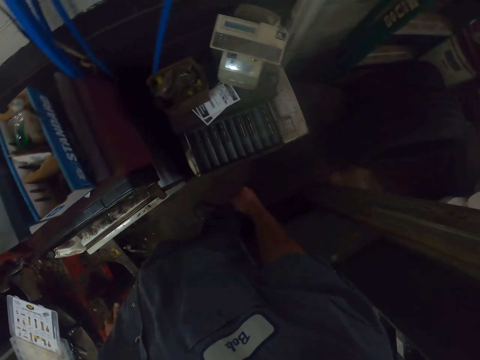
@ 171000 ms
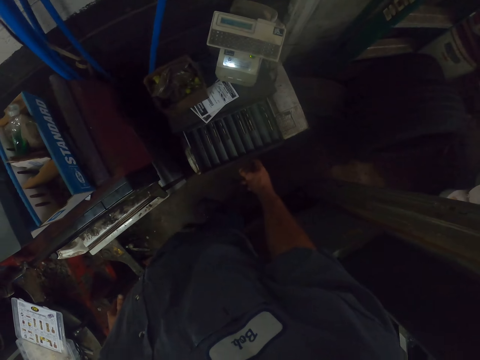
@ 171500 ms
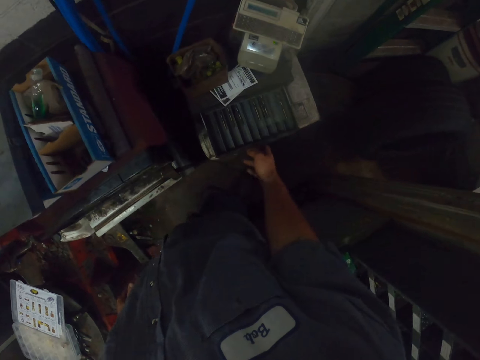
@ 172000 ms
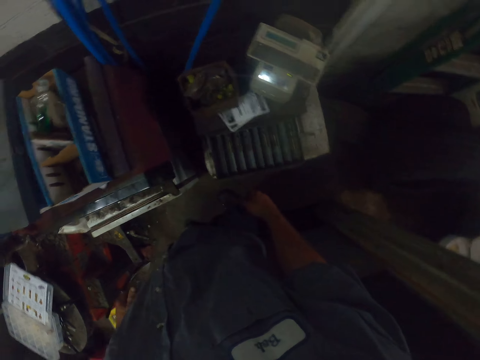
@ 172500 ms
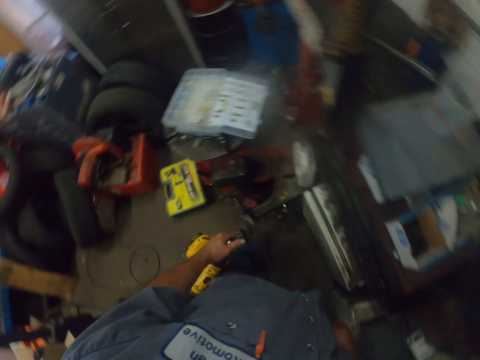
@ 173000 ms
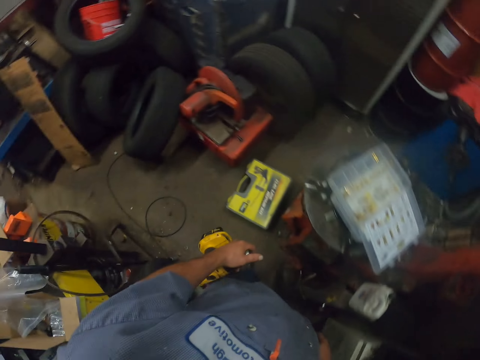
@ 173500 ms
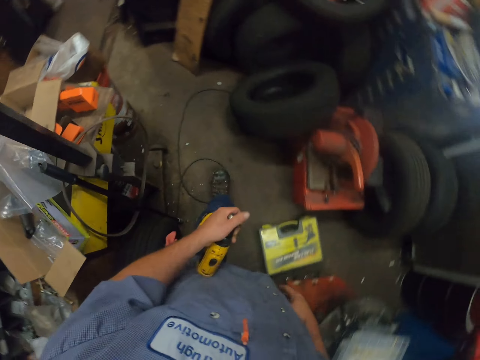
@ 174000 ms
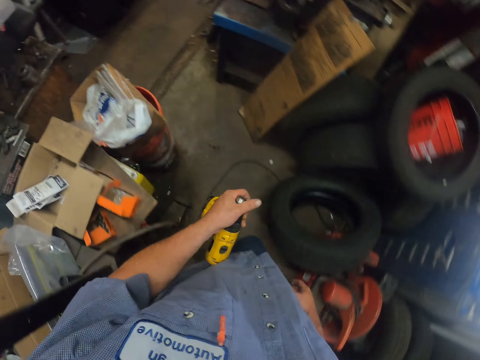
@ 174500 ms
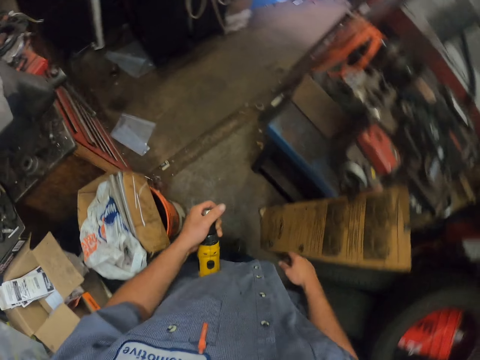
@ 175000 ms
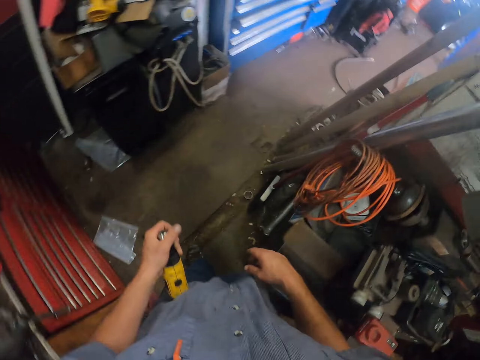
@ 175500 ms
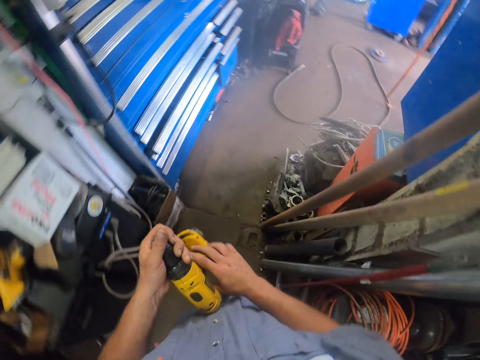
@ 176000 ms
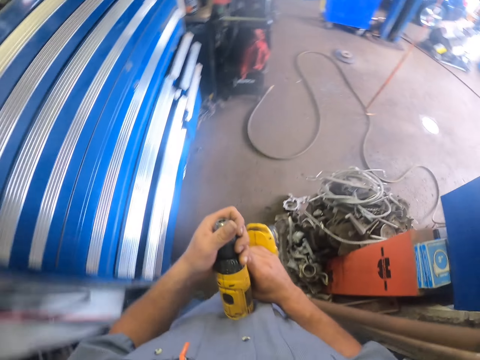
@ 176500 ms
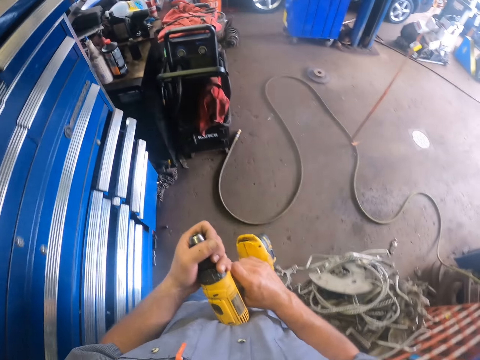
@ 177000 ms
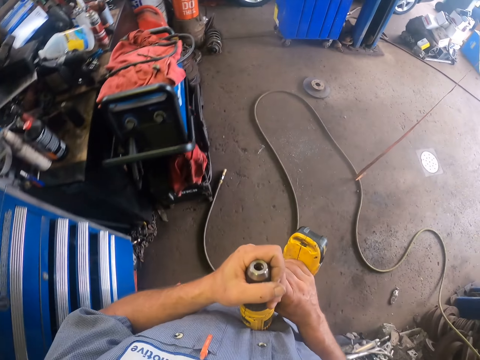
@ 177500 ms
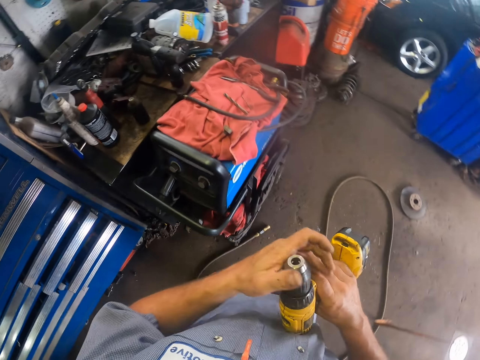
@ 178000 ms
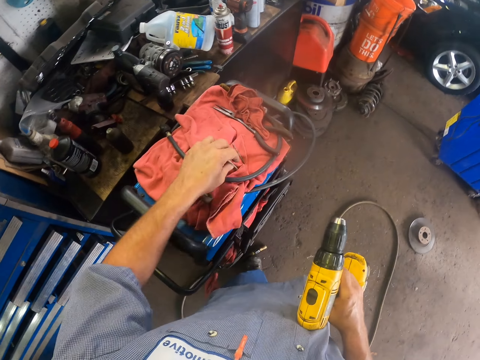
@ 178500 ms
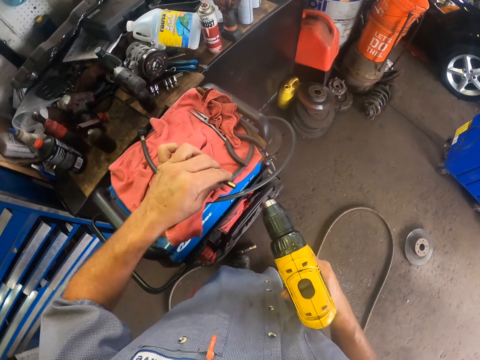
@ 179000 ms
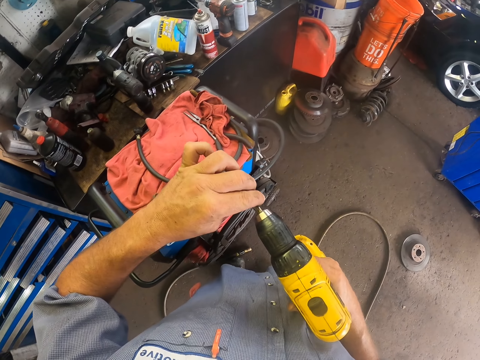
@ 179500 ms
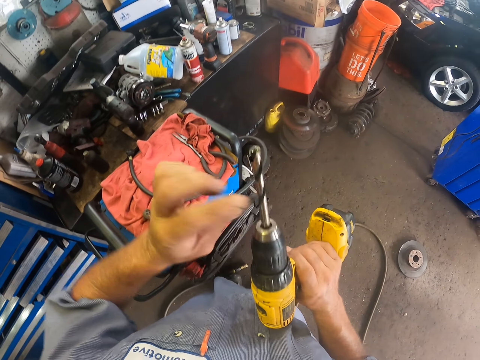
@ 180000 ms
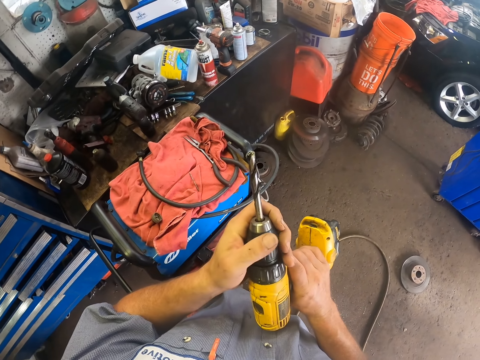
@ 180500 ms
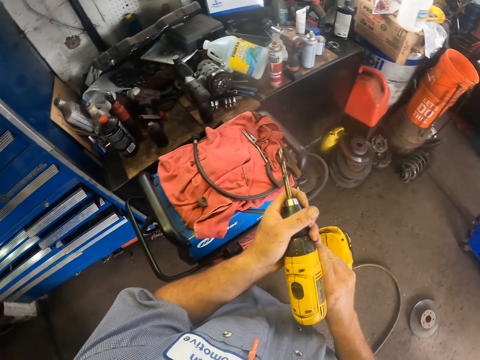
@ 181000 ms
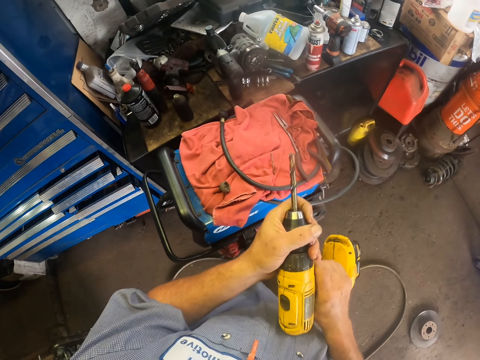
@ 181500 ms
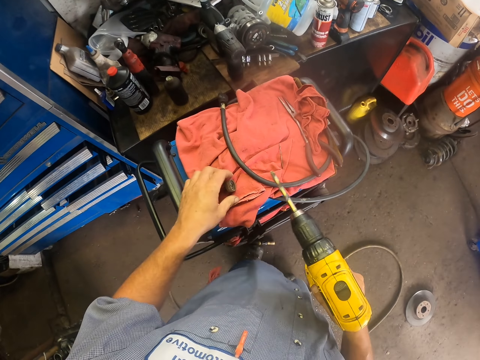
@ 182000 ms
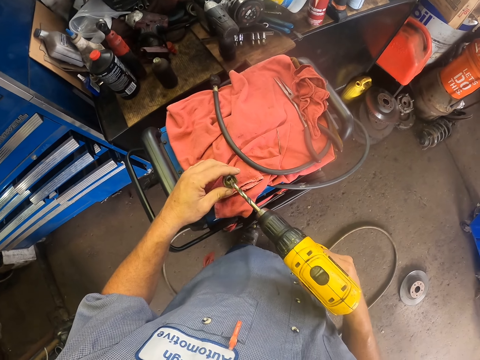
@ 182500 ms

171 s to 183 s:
The camera wearer walks around. They pick a screw and put the screw on the anchor drill.

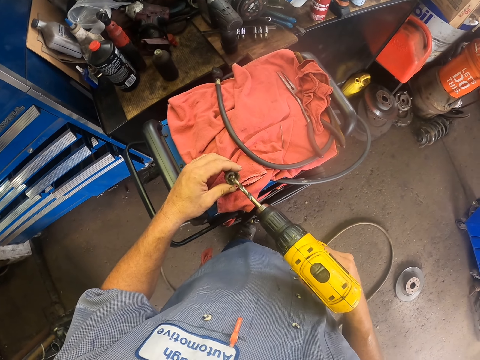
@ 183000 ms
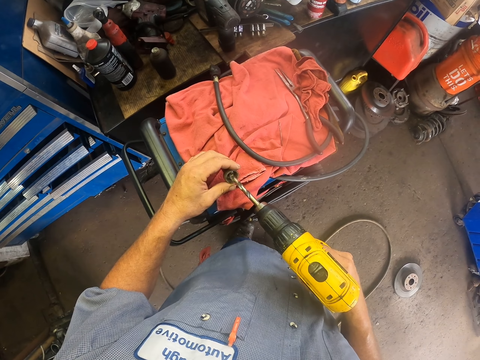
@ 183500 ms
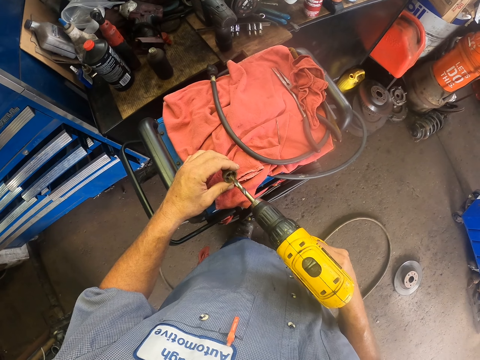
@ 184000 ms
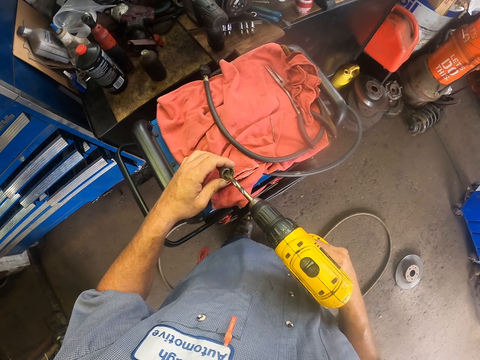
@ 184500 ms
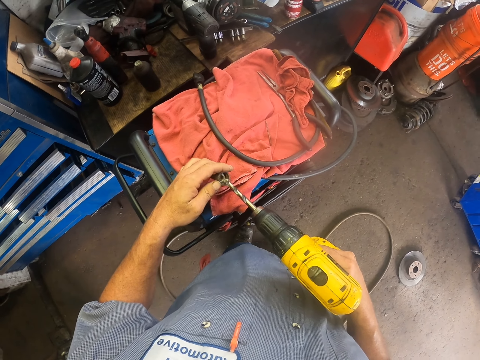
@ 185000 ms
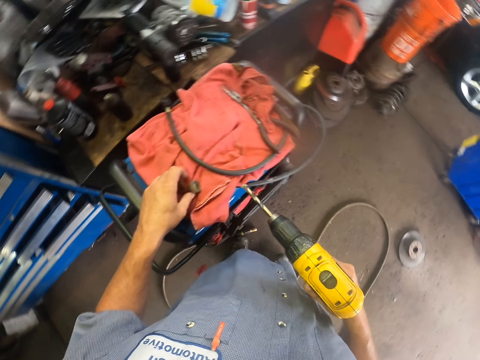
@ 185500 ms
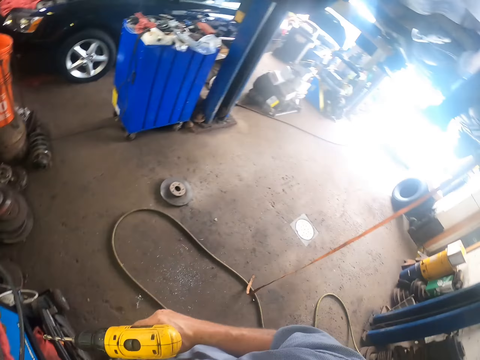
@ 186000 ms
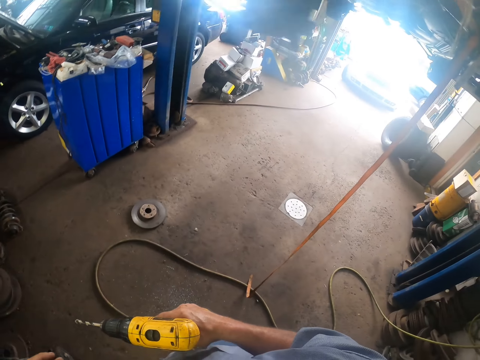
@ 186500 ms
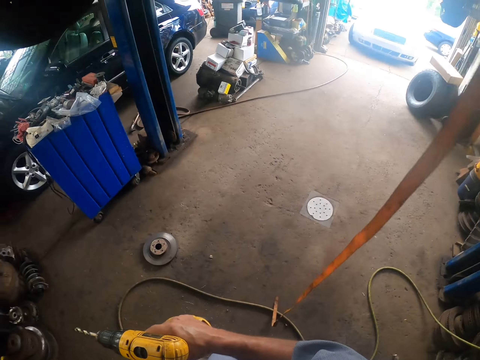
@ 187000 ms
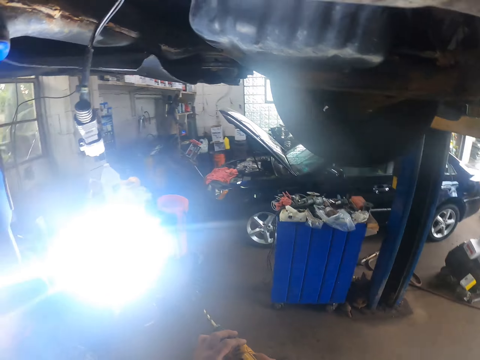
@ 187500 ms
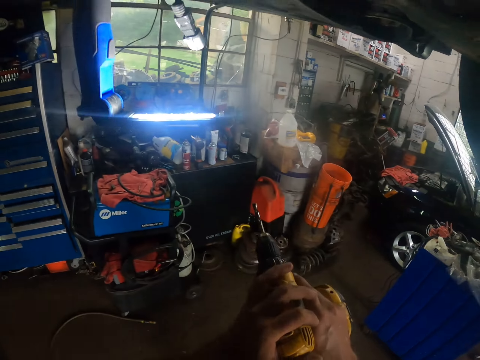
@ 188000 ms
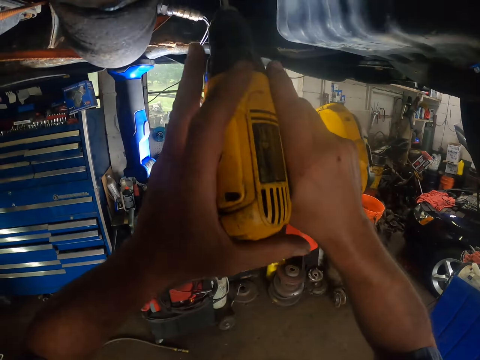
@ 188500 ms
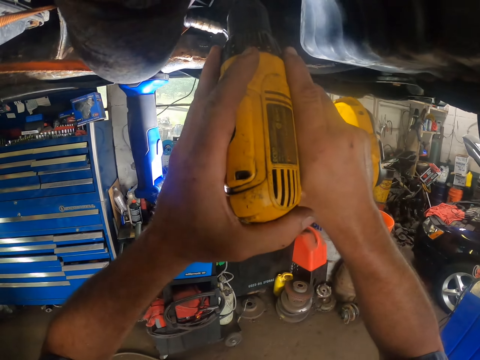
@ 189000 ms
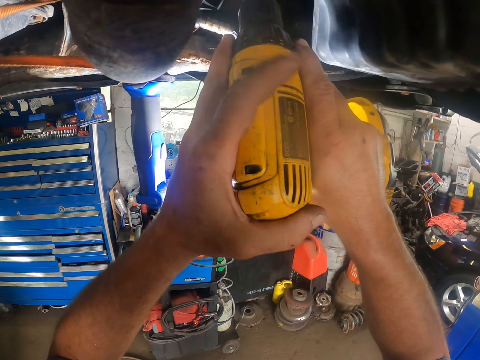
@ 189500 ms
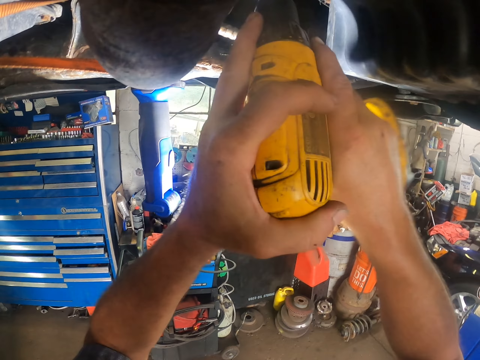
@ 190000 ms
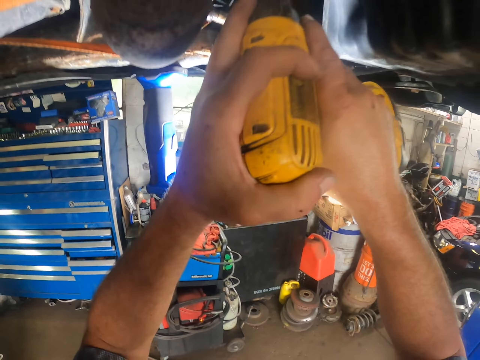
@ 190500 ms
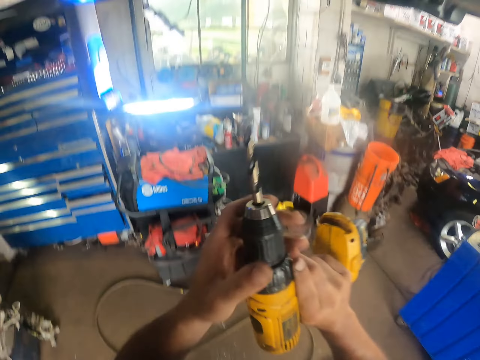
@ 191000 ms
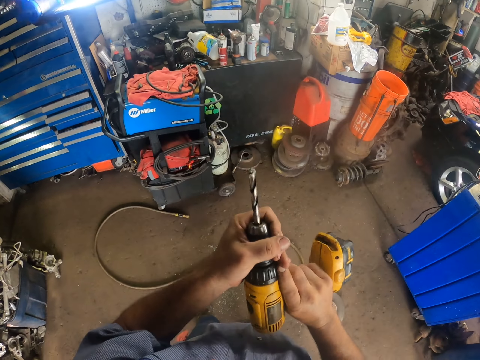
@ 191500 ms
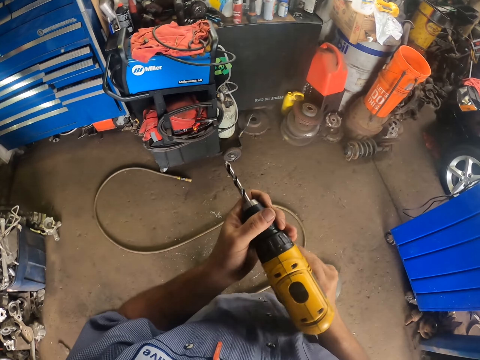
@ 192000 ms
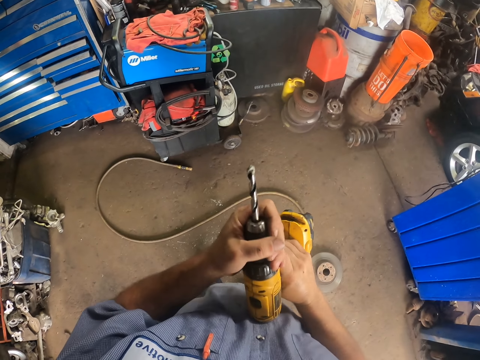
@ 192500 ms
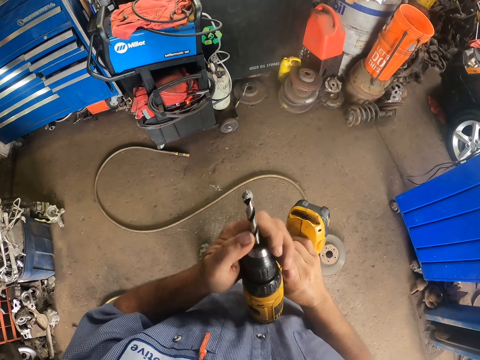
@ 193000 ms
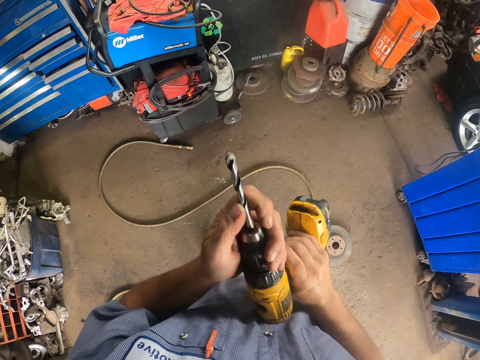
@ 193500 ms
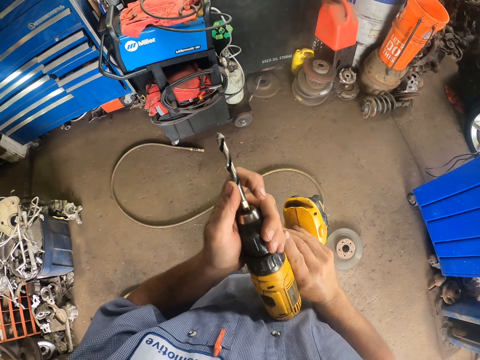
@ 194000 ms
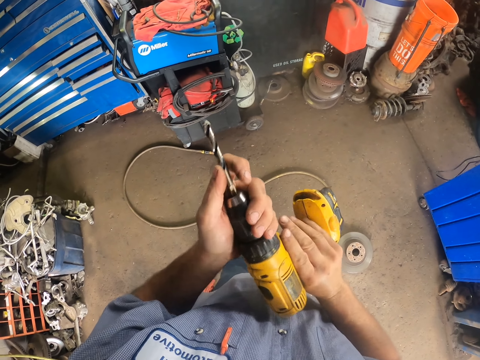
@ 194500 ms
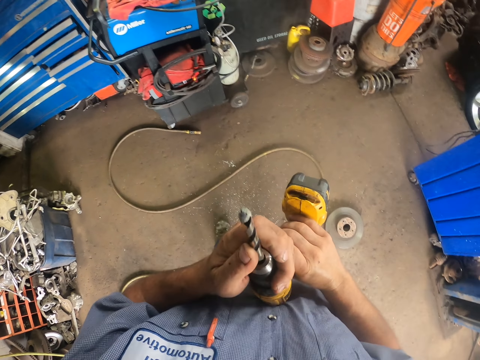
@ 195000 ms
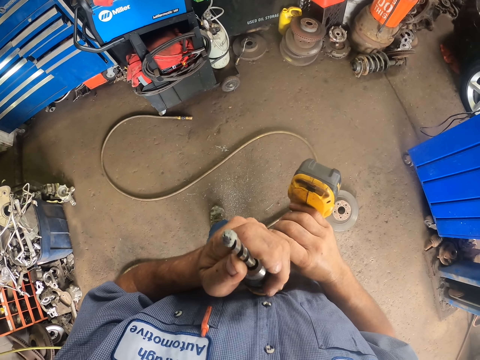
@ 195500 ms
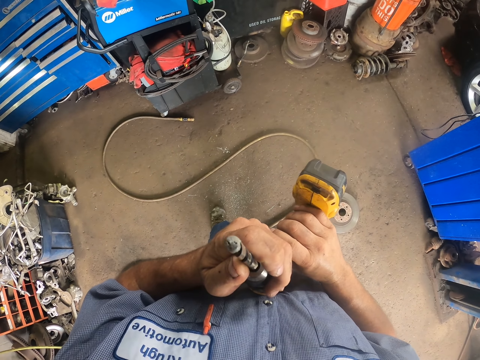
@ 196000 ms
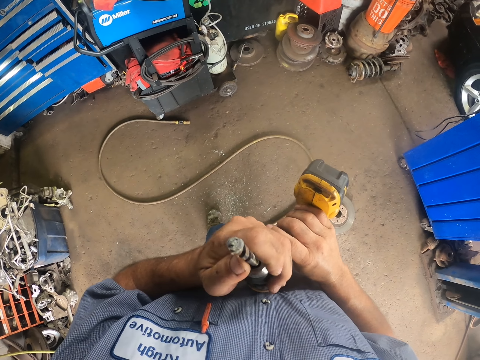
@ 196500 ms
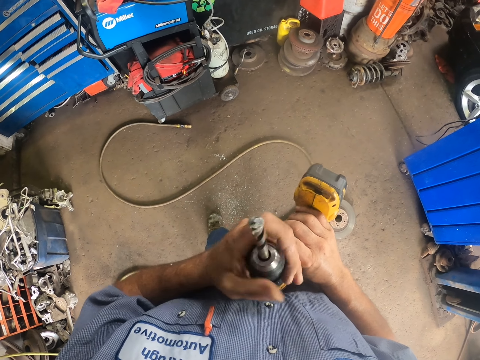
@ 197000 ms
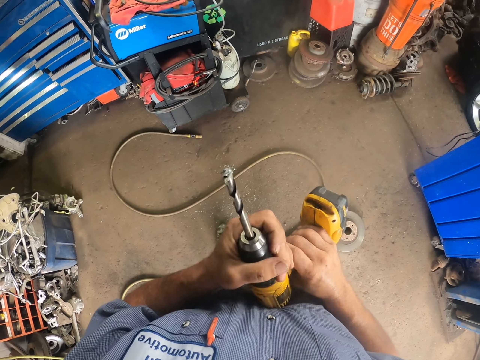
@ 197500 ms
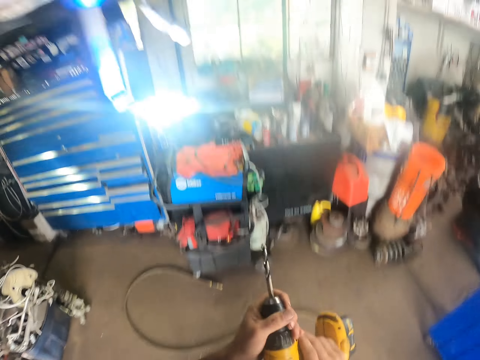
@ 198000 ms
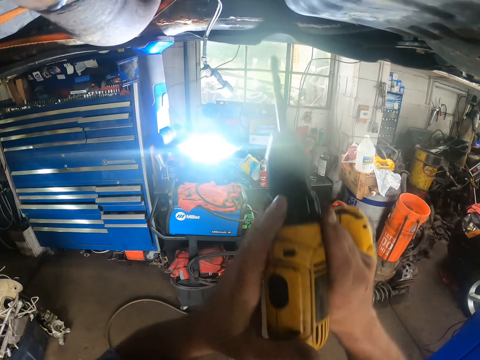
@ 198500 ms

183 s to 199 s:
The camera wearer oils the screw. They drill in the screw. They tighten the anchor drill.
